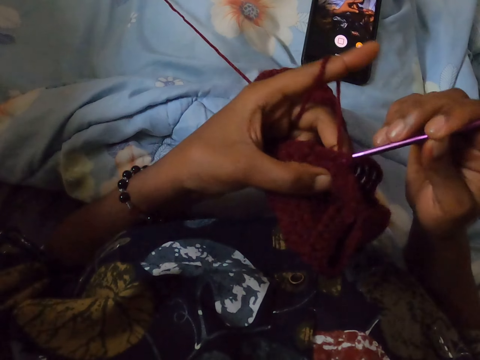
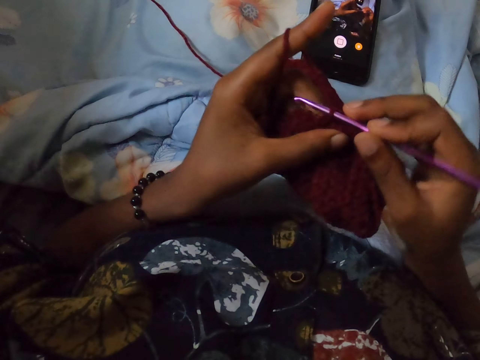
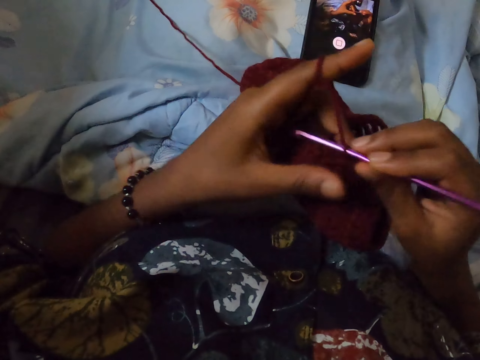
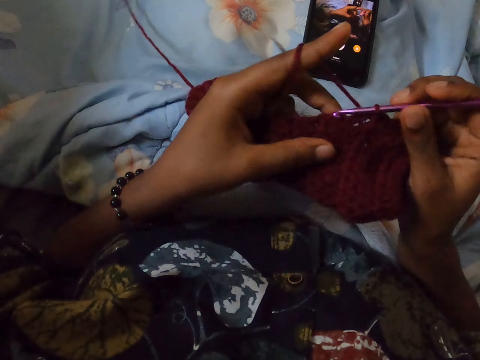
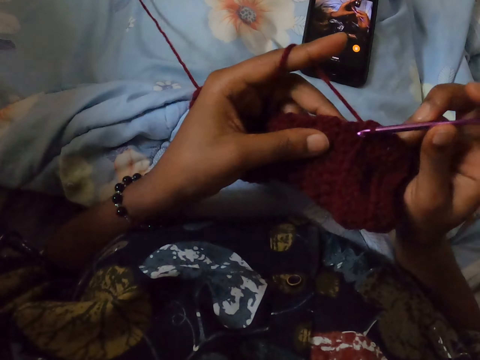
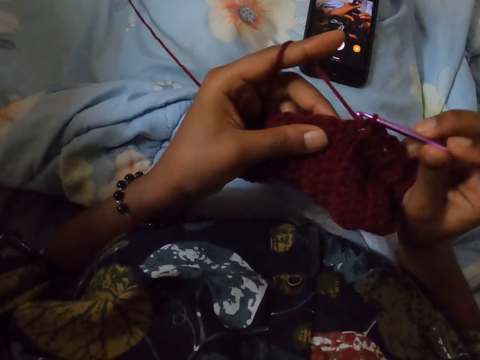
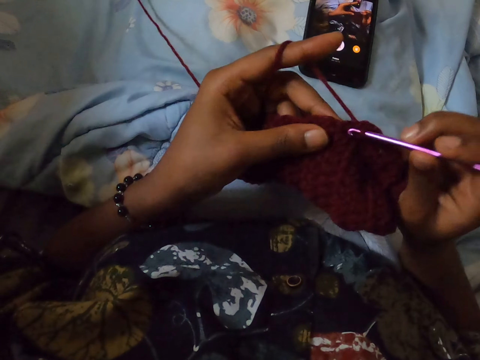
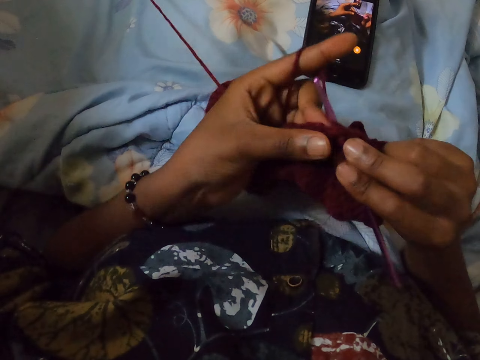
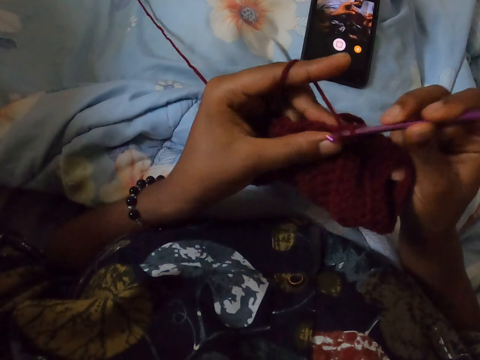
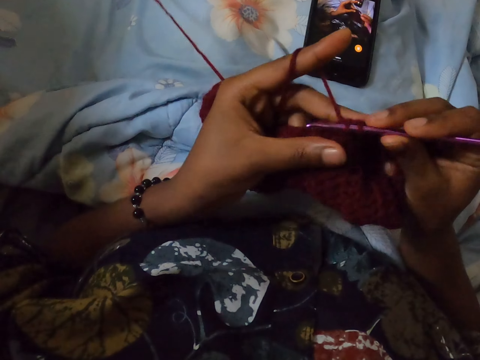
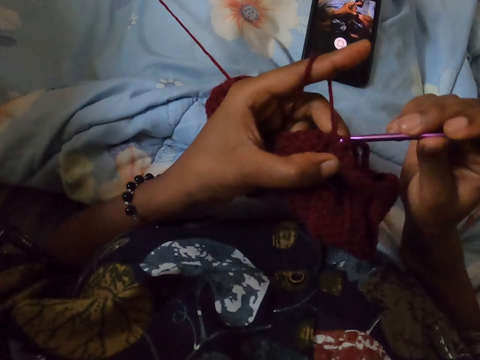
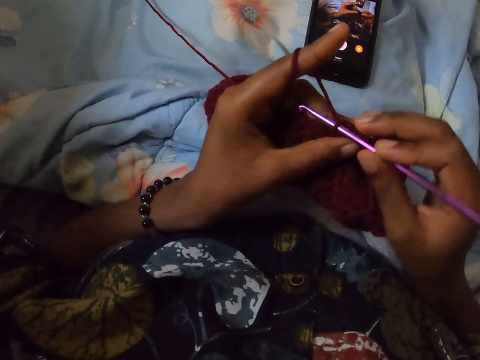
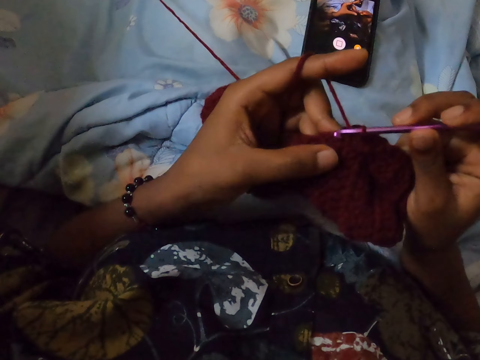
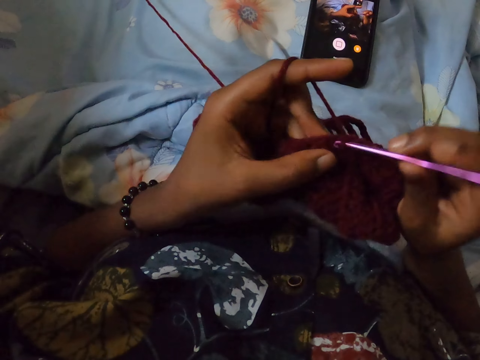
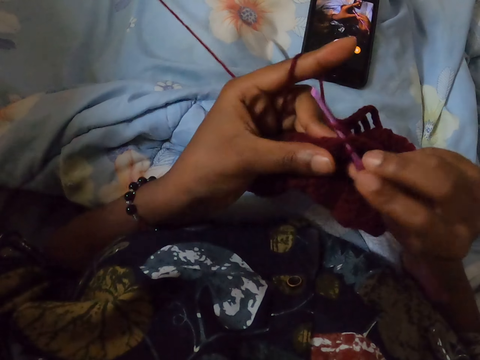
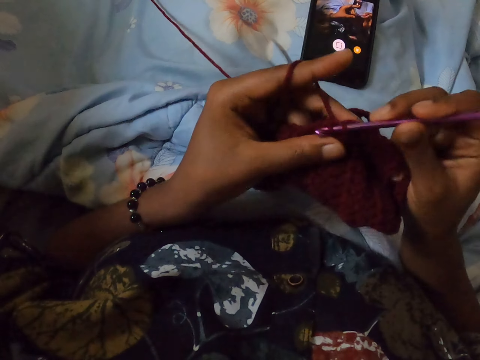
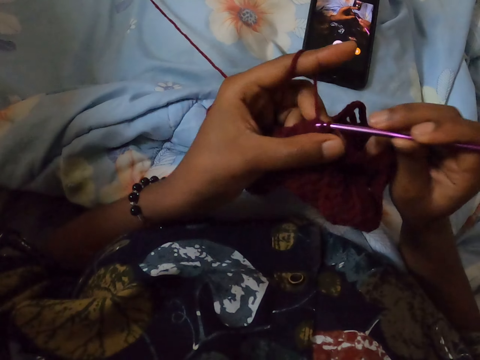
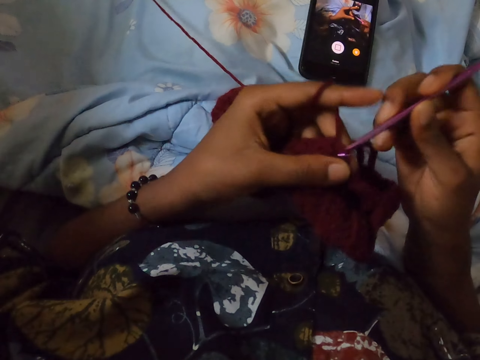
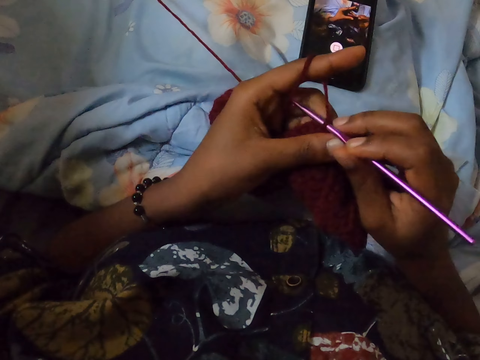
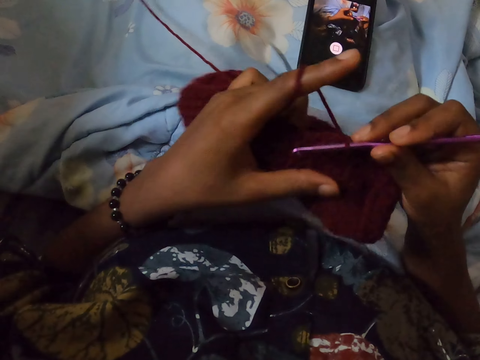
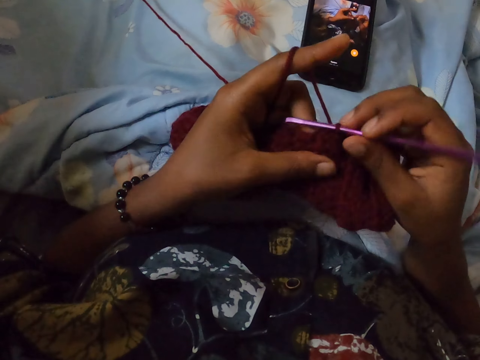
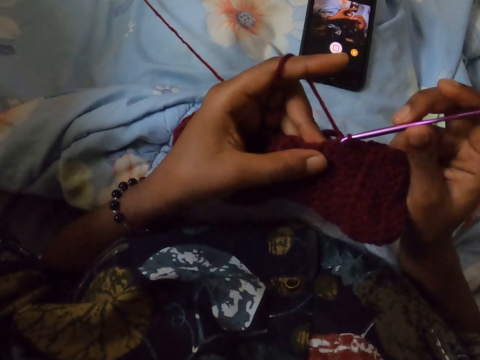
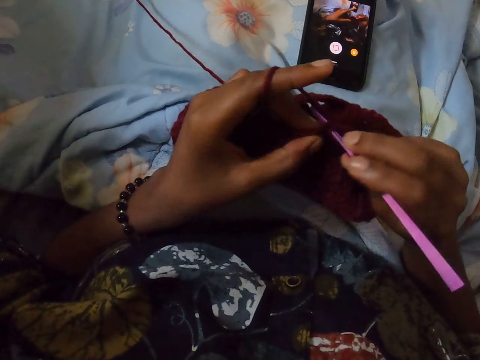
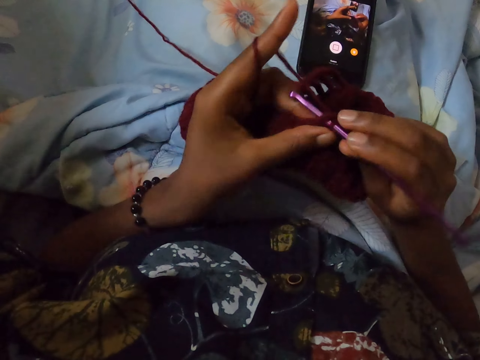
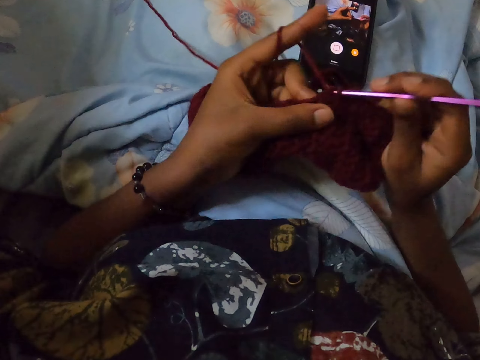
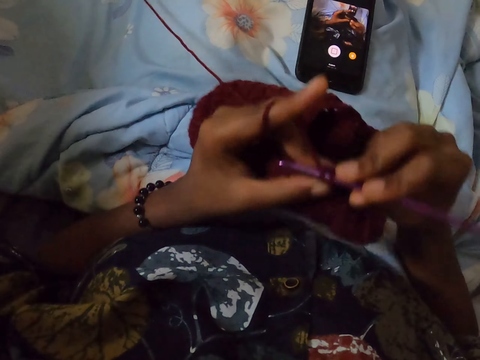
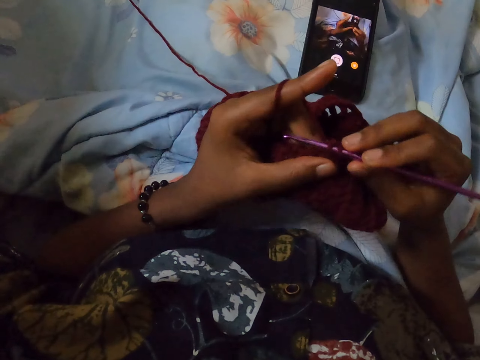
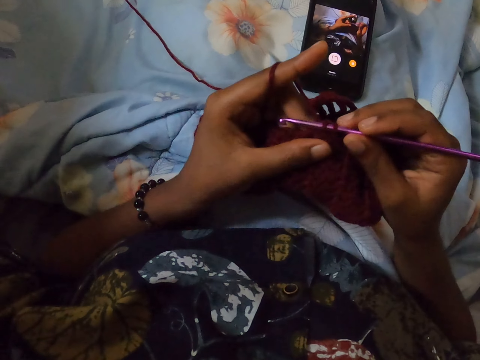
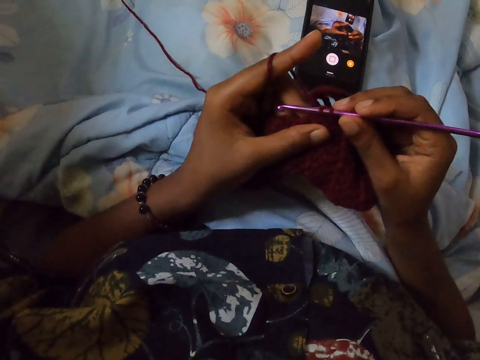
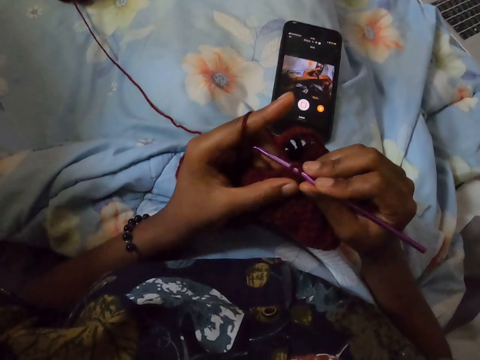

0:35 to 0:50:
The camera wearer crochets the yarn in her left hand. She crochets the yarn in both hands. She crochets the yarn in her left hand. She crochets the yarn in both hands.

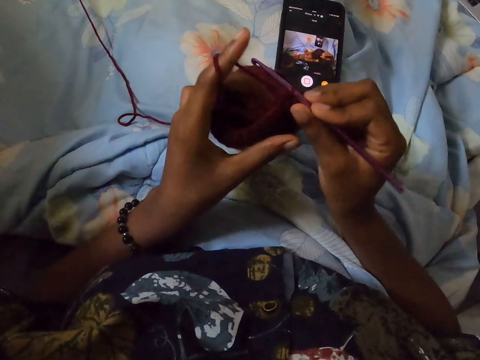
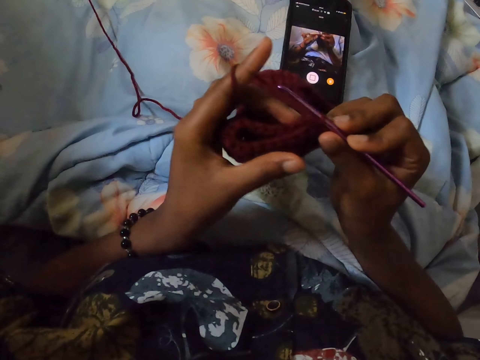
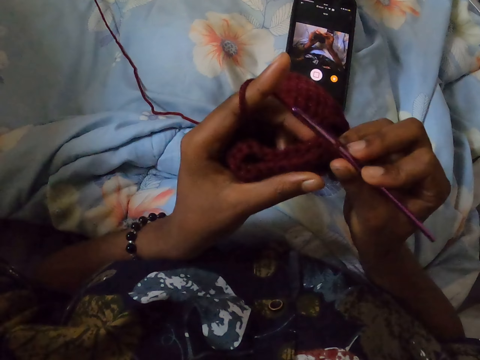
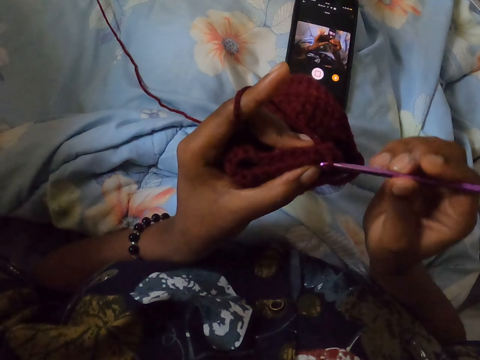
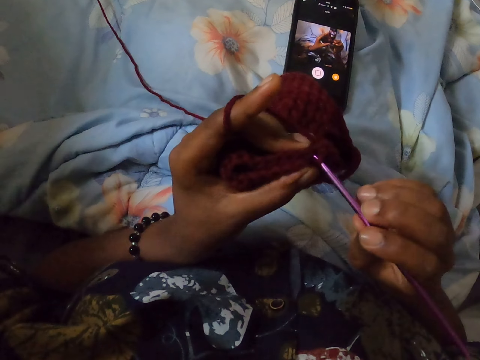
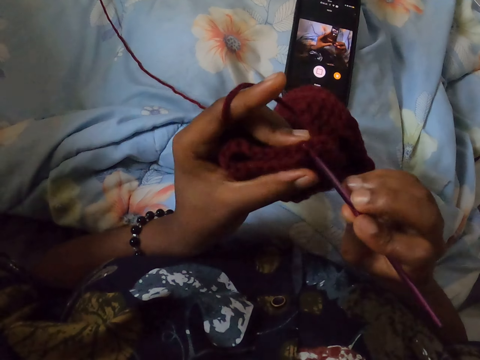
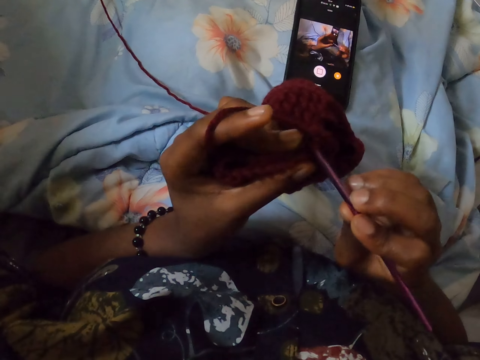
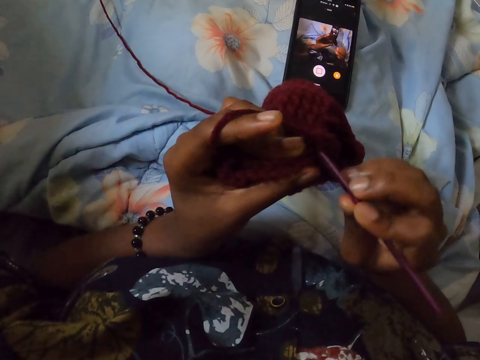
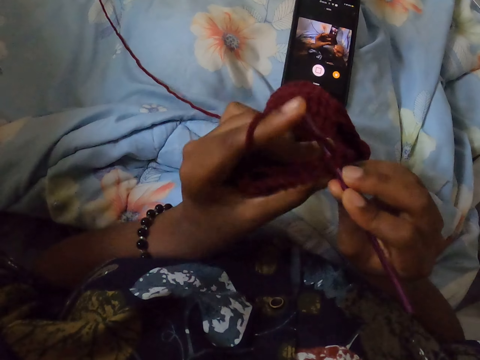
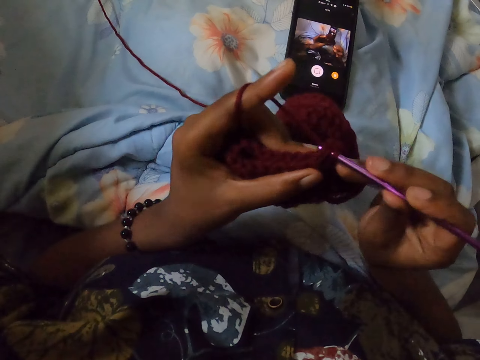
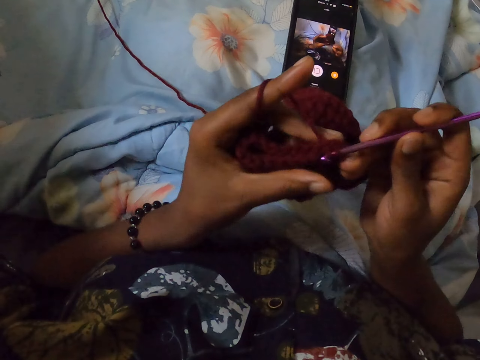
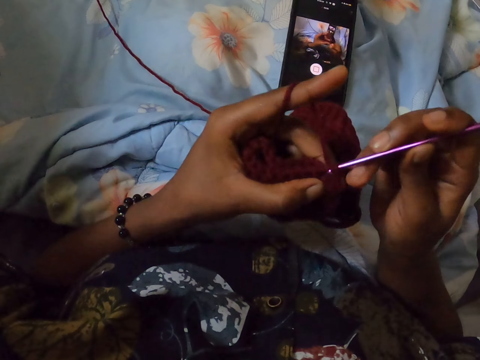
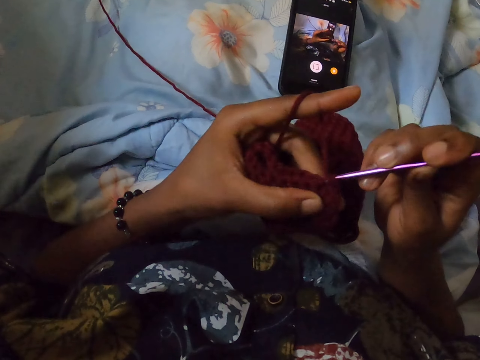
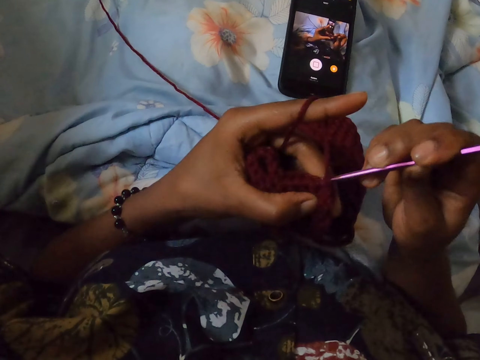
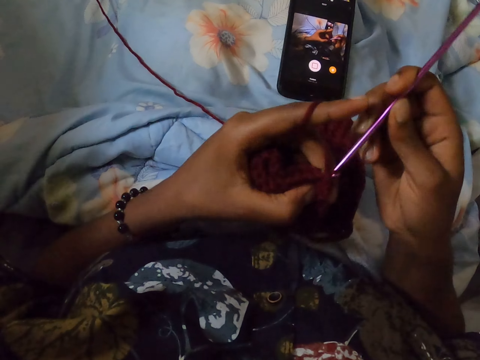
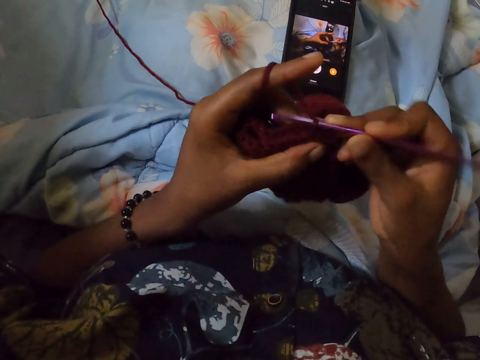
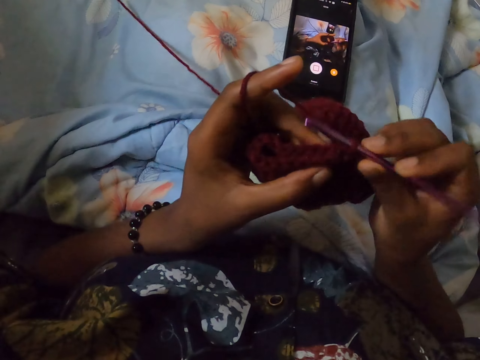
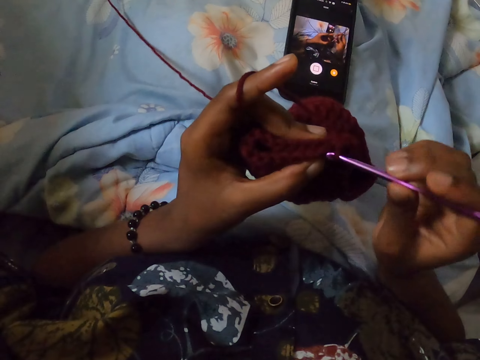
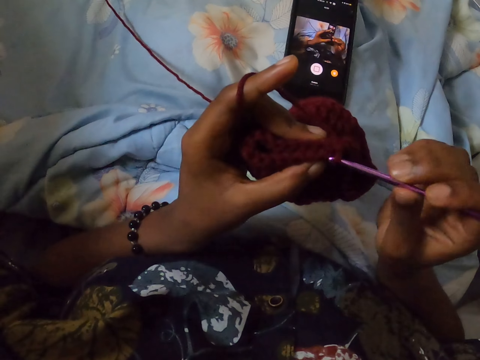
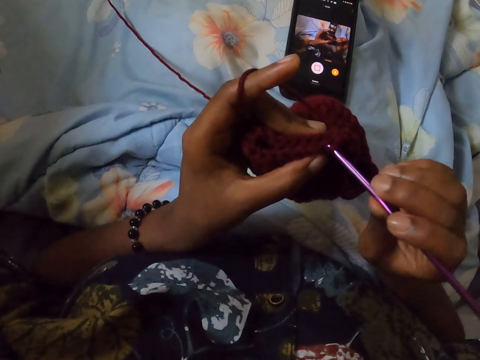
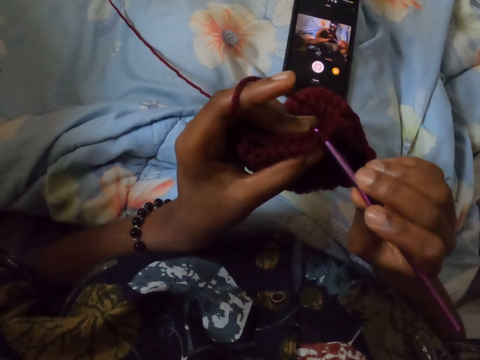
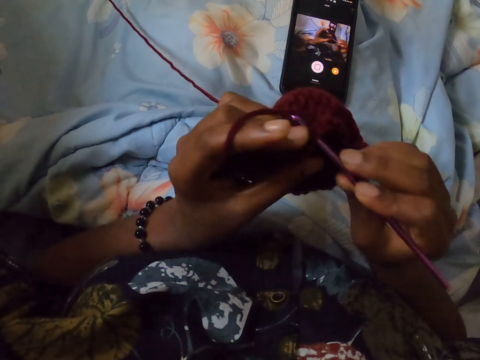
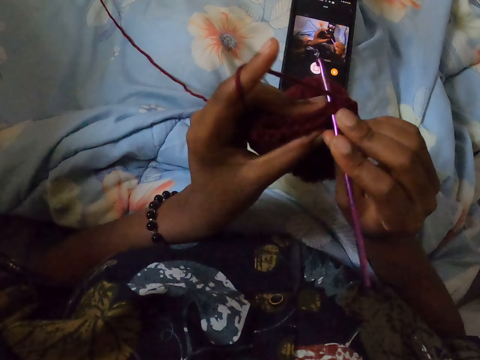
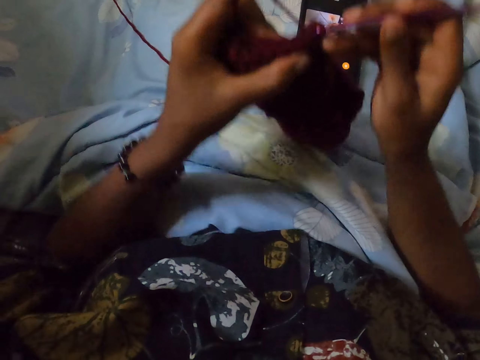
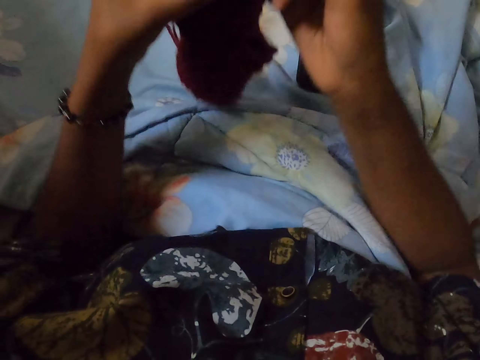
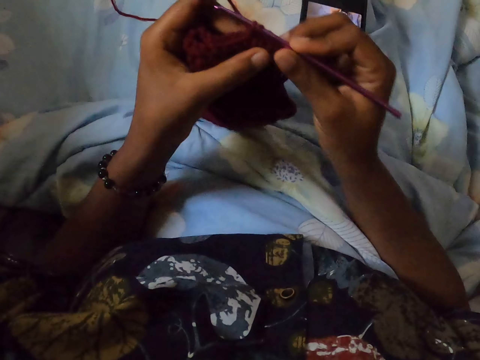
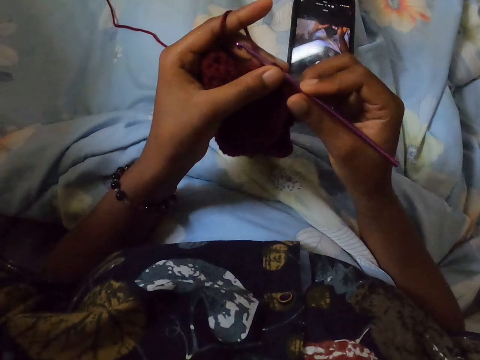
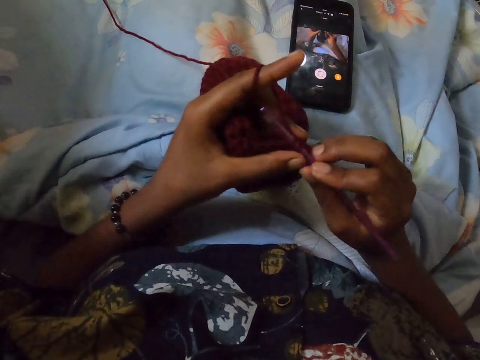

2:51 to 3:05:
The camera wearer crochets the yarn in her left hand. She moves the hand.
